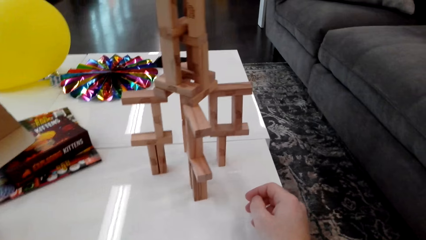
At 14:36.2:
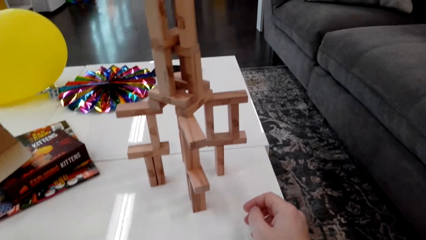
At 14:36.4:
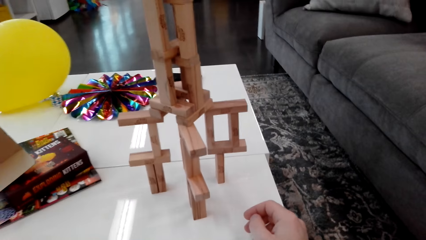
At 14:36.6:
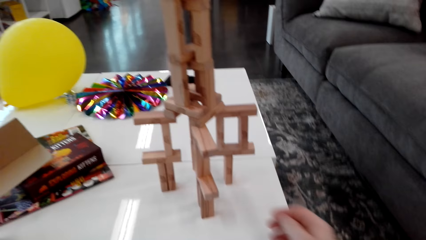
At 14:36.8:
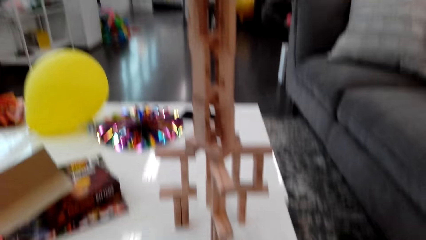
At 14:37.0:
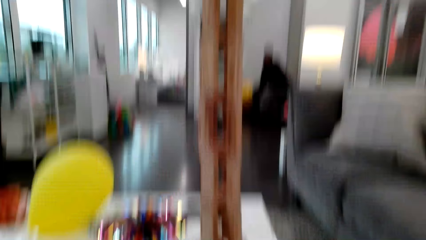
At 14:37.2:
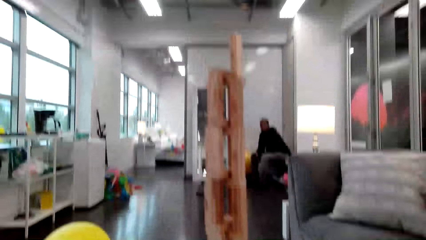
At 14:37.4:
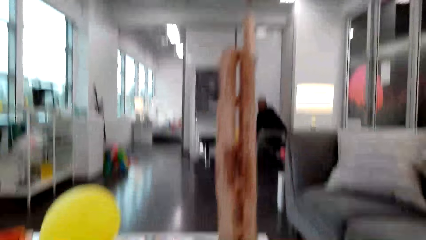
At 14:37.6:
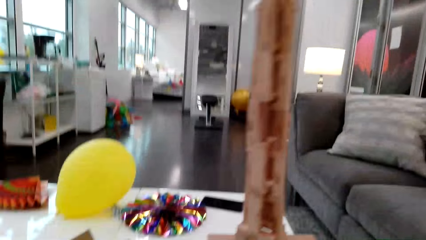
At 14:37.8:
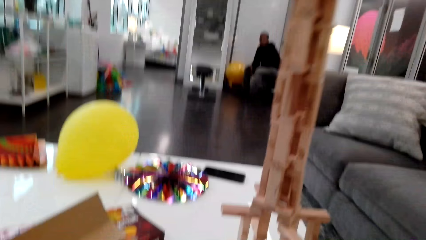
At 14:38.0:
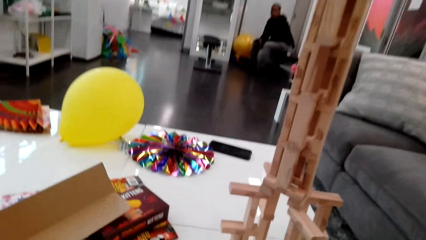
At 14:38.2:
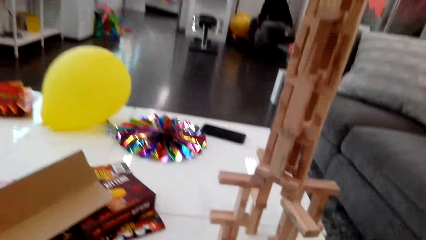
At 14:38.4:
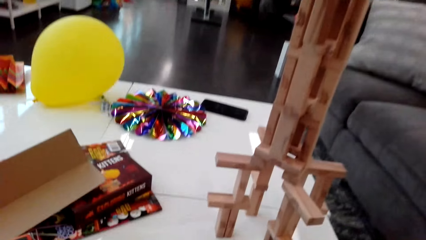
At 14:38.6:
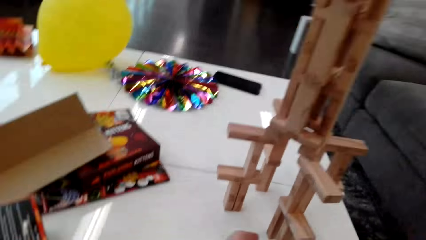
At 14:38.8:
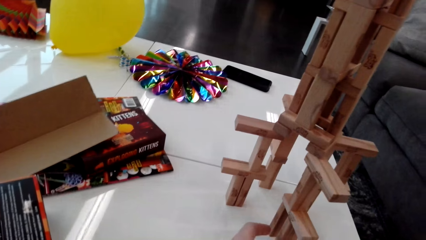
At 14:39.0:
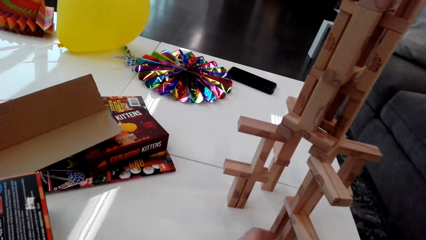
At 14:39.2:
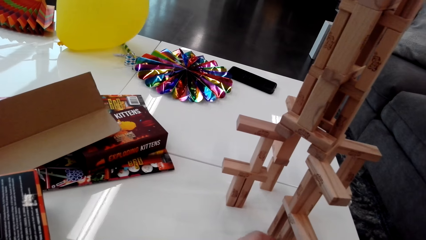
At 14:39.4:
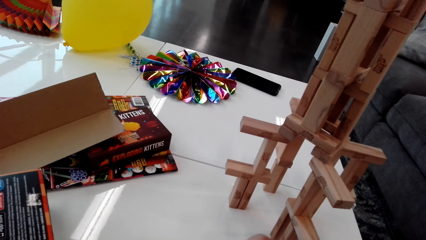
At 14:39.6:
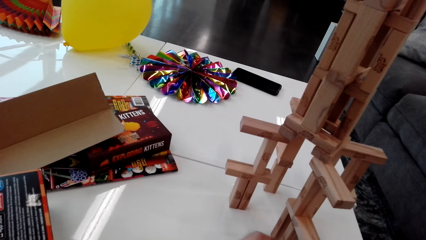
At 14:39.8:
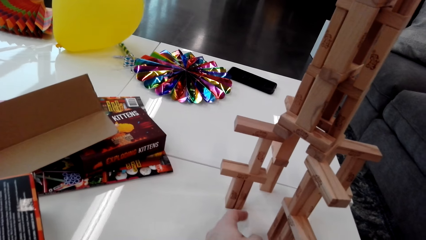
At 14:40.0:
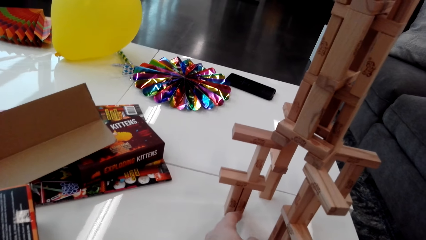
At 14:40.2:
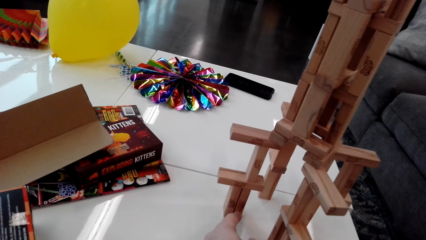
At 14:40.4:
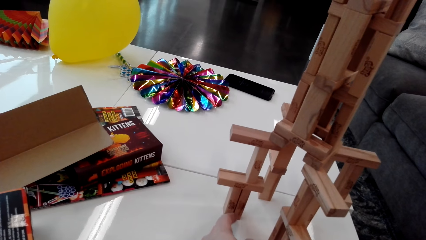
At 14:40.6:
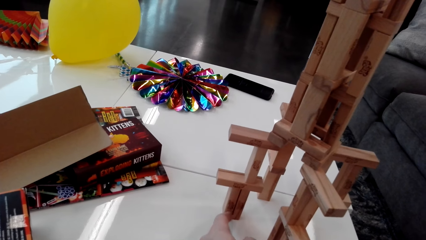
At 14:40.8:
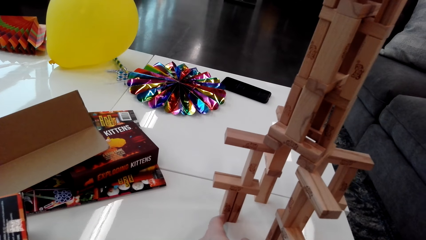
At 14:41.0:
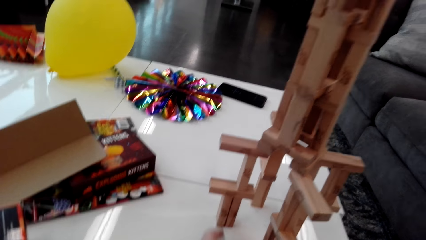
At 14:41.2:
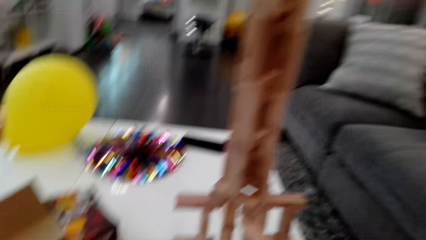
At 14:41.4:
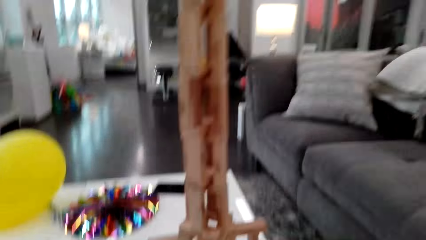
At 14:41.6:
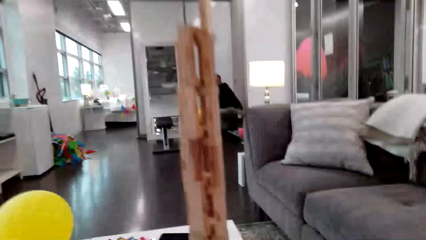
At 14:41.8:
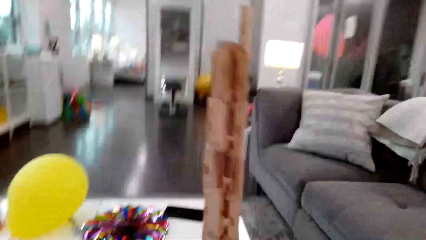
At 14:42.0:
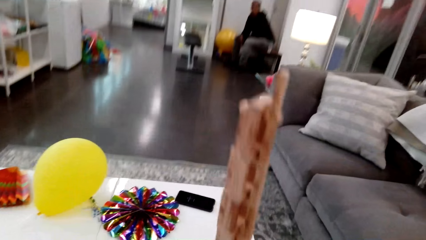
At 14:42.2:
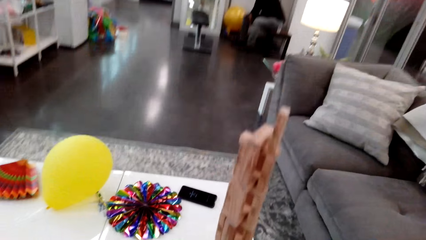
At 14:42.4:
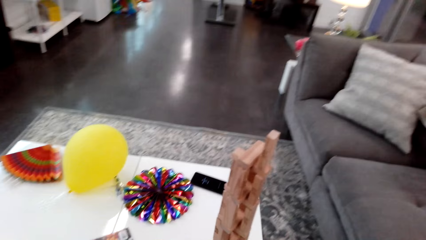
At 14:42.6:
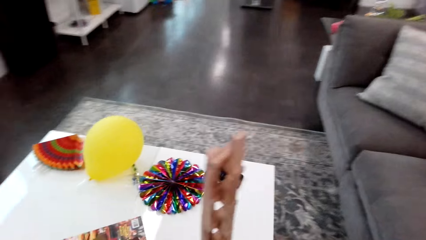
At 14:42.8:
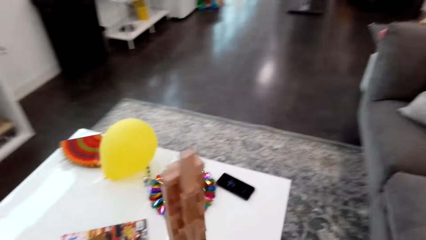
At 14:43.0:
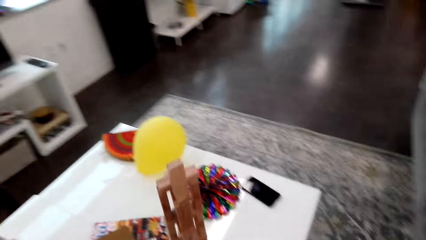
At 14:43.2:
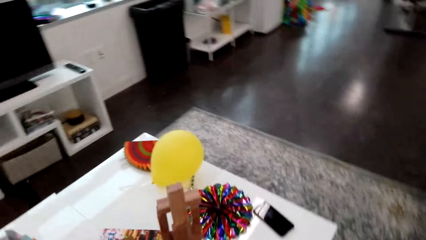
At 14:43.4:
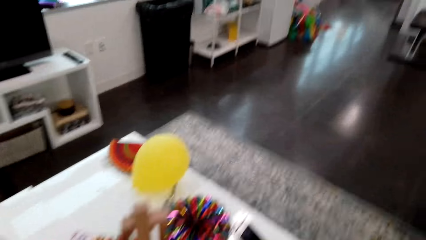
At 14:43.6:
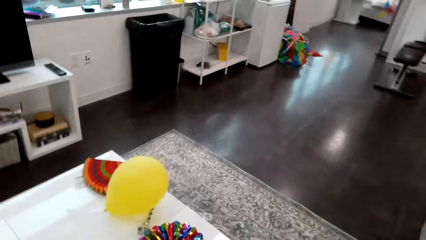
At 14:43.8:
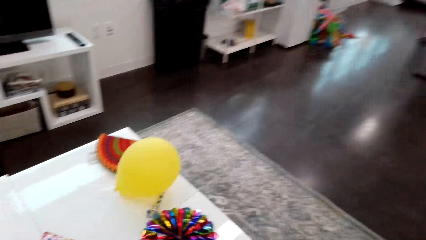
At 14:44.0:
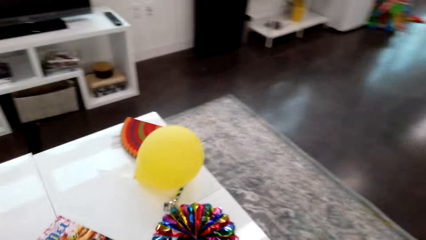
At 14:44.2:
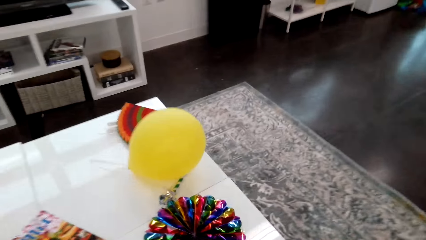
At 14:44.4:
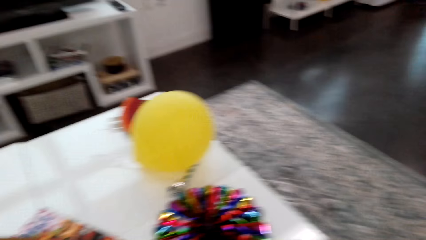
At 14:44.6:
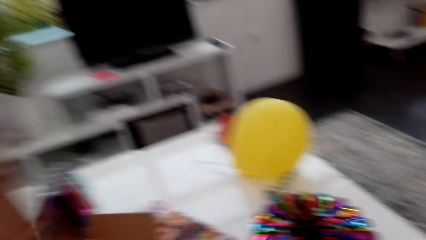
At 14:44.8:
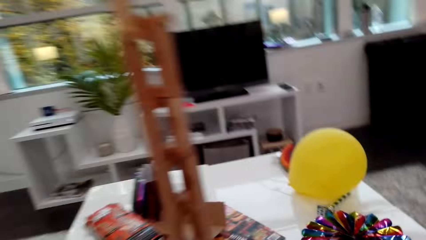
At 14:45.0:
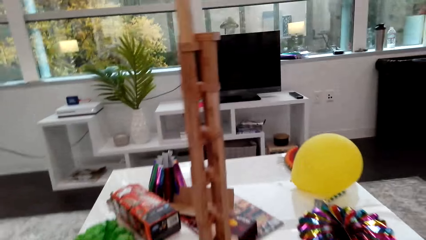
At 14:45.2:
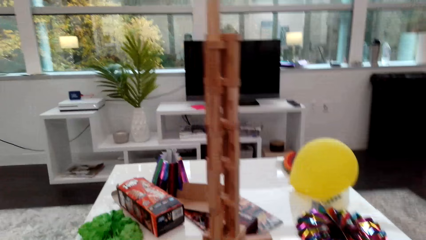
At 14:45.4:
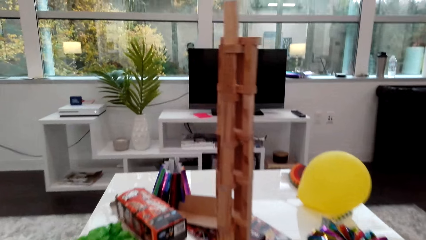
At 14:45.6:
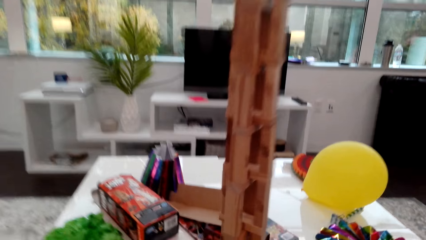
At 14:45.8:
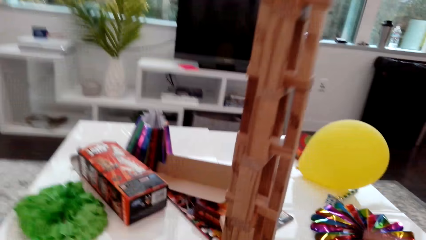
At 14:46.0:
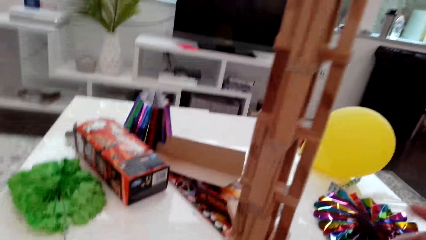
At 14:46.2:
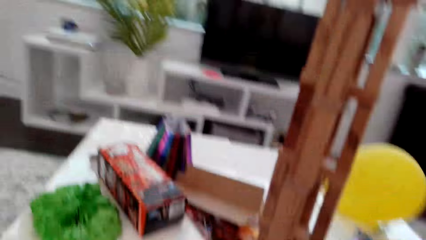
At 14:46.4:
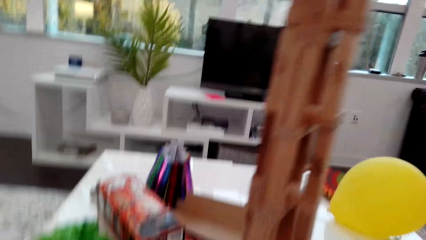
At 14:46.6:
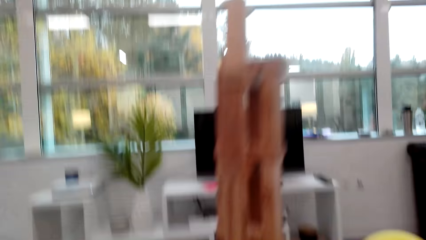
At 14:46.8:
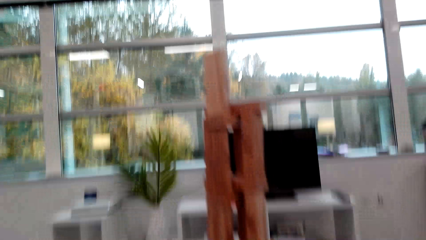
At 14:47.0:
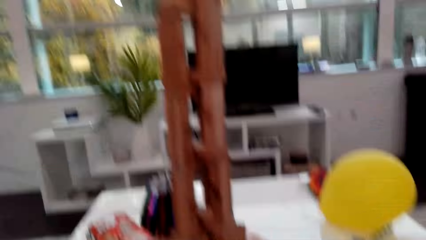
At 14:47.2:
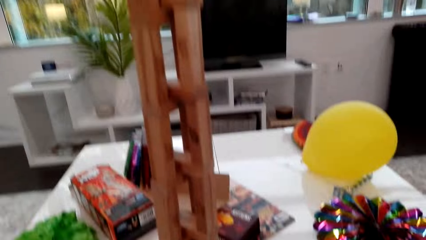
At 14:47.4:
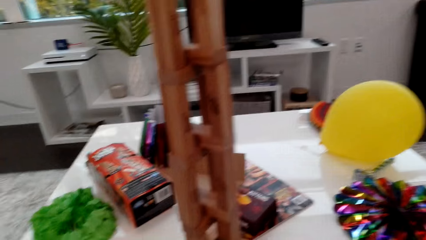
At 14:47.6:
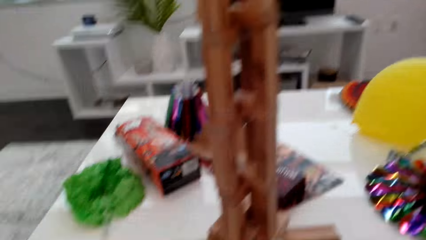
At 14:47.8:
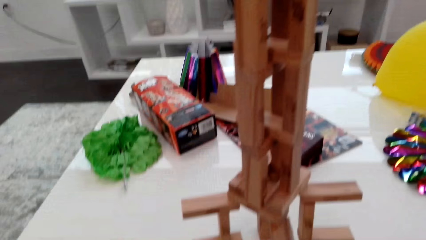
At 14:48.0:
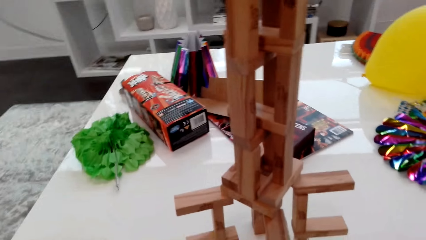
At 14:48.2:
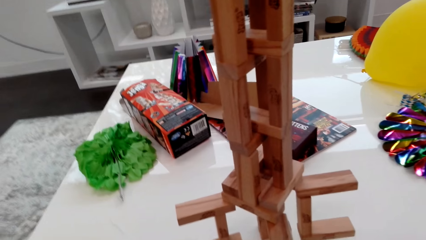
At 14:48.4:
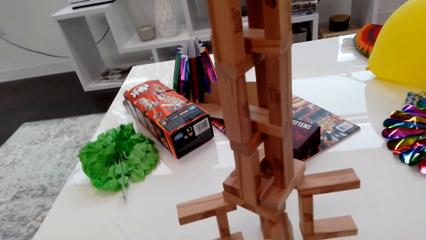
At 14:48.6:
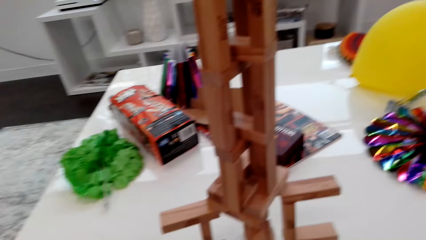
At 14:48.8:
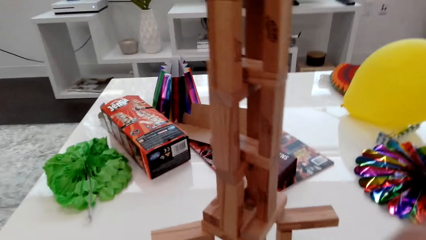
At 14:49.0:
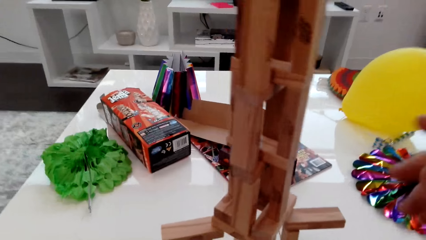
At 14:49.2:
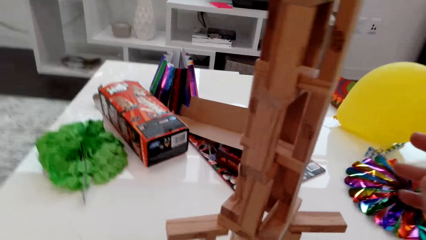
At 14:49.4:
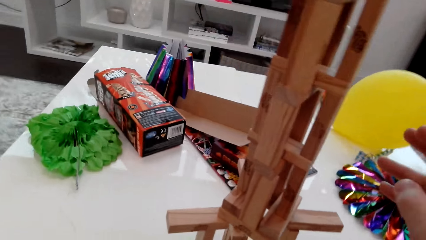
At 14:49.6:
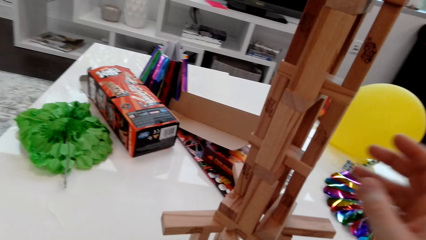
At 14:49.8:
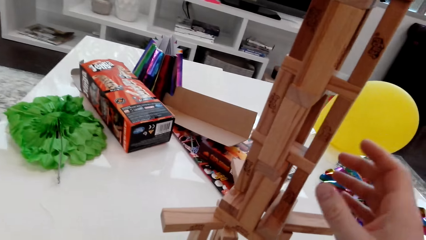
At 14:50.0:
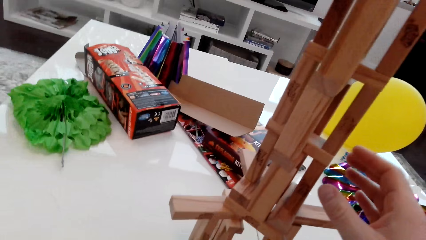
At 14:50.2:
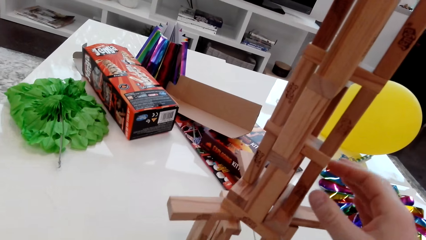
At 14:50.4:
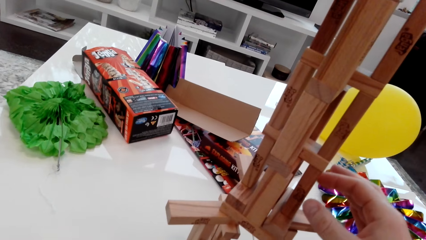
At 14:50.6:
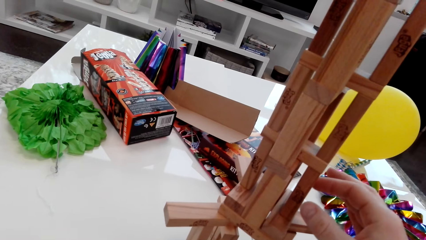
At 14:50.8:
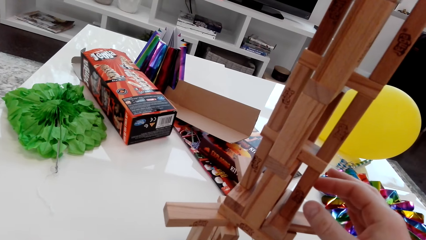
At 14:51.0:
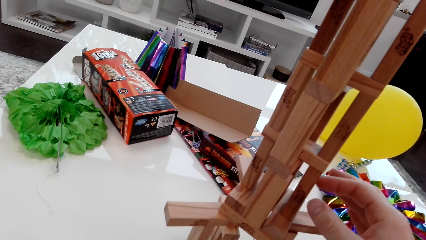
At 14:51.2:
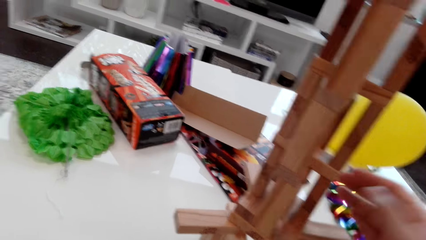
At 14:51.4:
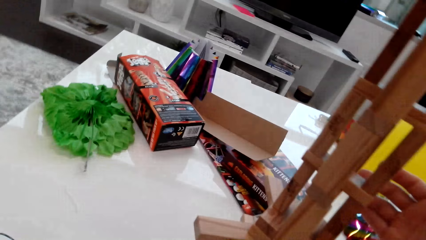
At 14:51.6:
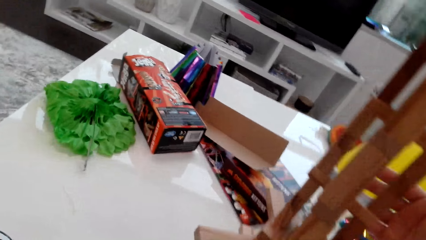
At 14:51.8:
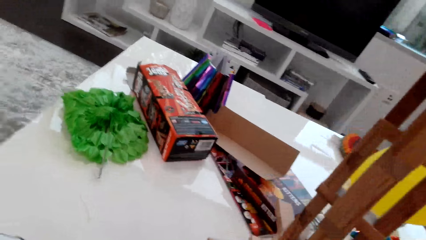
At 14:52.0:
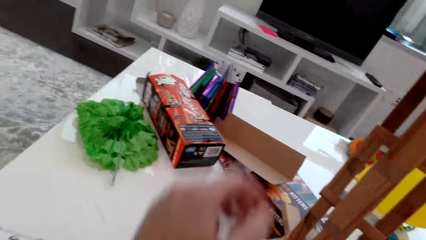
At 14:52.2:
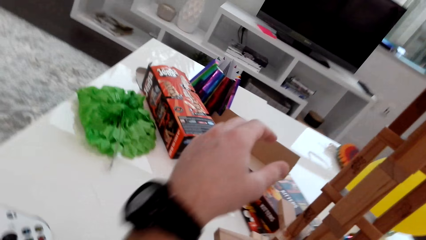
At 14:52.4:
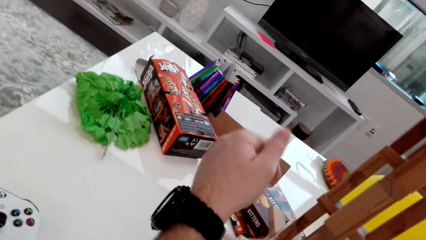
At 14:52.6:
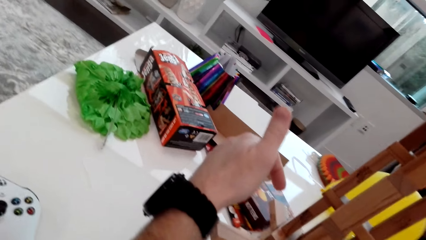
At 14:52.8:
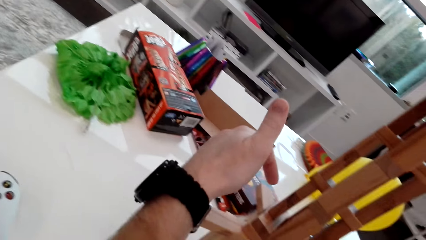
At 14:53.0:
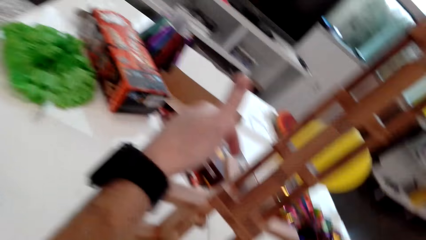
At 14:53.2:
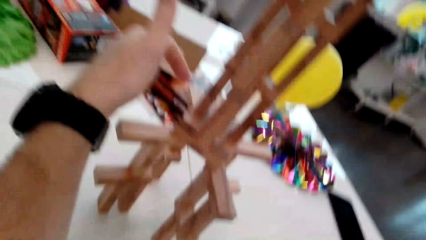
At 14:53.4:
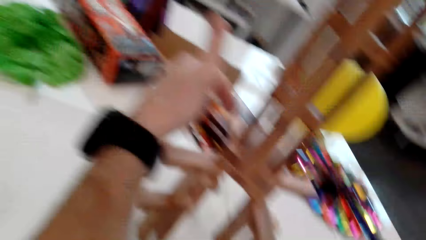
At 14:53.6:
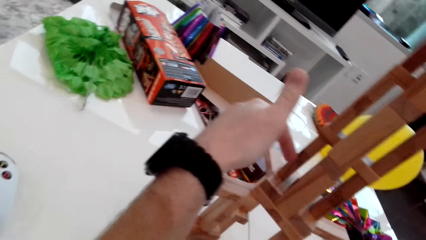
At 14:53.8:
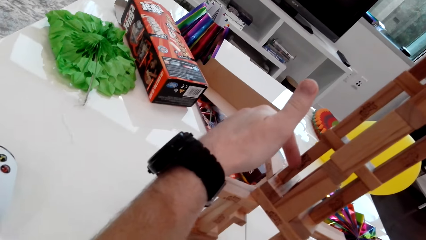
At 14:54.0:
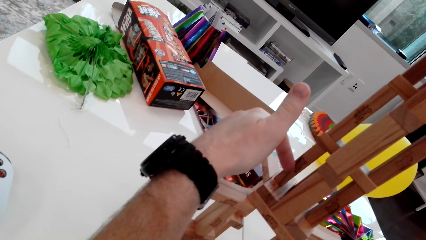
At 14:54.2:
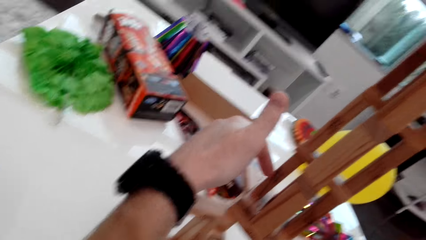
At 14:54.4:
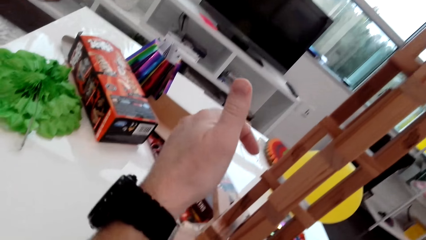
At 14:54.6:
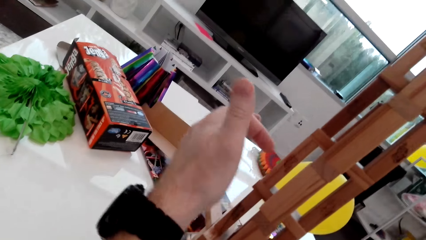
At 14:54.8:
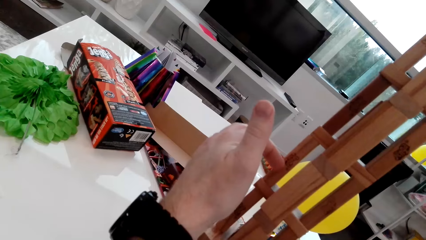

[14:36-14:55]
A man talks to the camera wearer. The camera wearer looks around and talks to the man. They touch a stack of wood.
